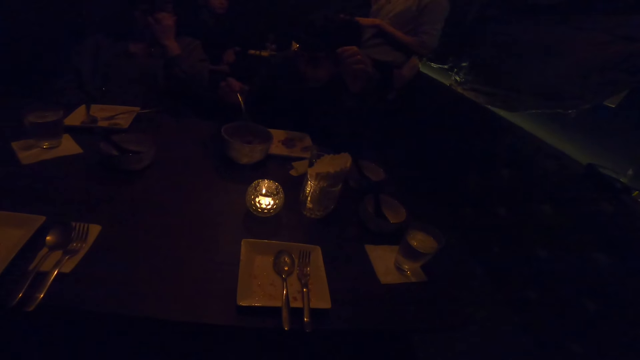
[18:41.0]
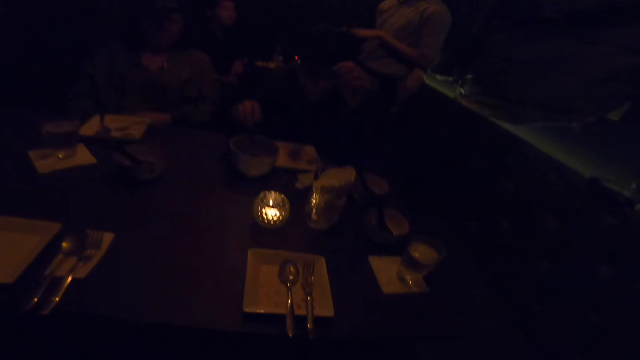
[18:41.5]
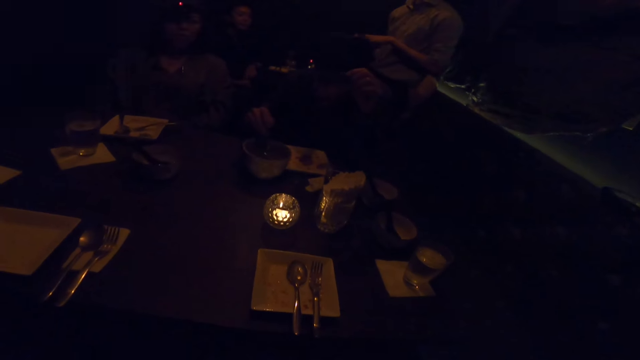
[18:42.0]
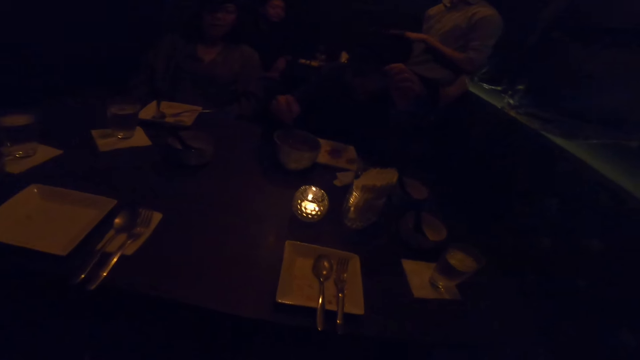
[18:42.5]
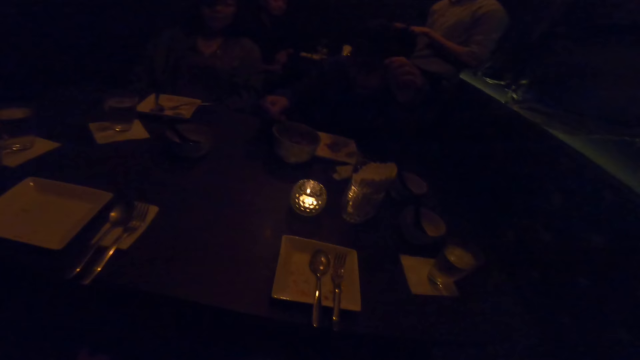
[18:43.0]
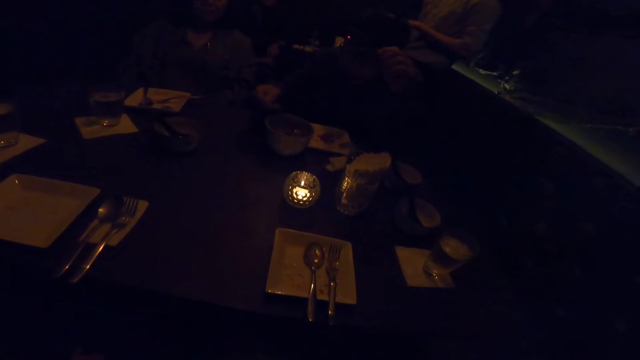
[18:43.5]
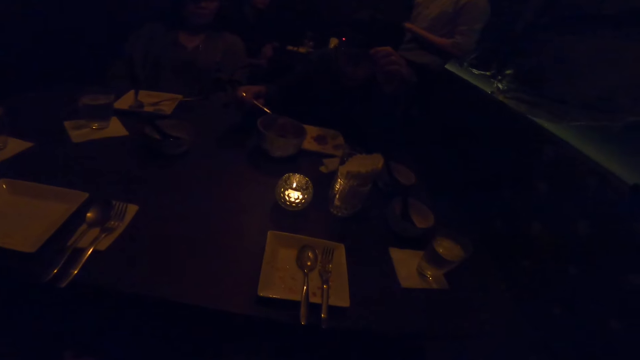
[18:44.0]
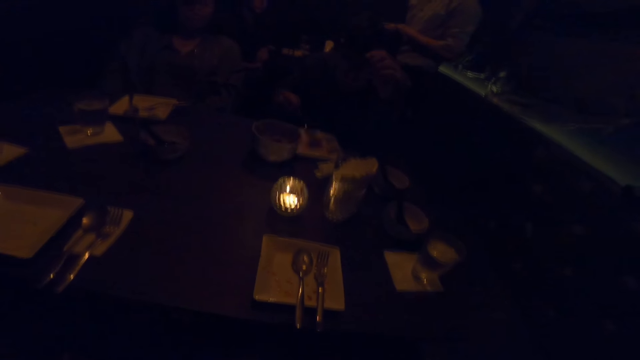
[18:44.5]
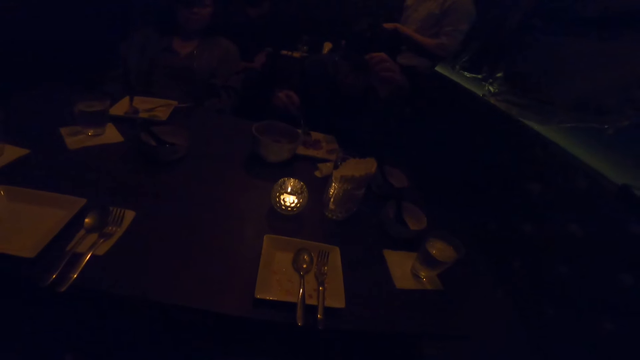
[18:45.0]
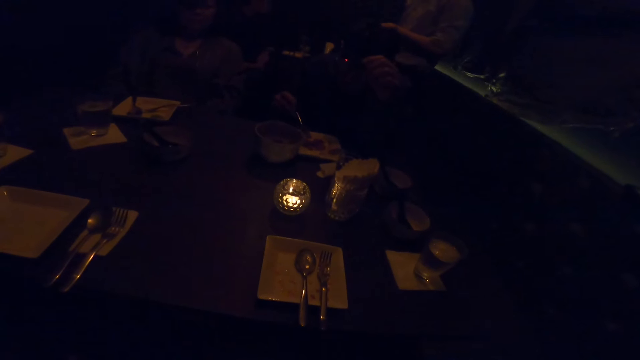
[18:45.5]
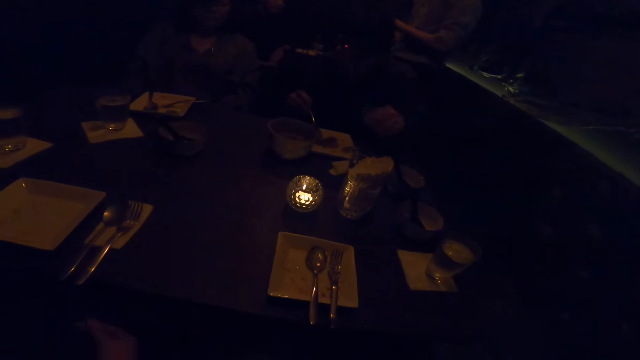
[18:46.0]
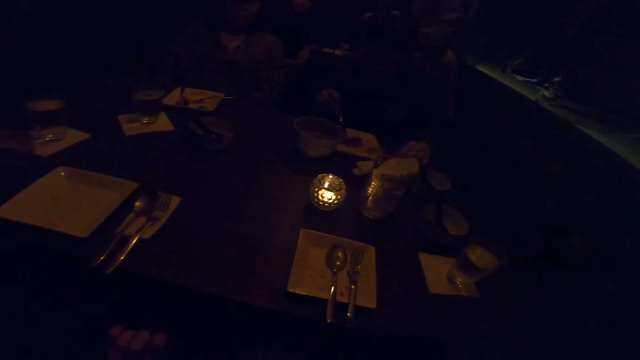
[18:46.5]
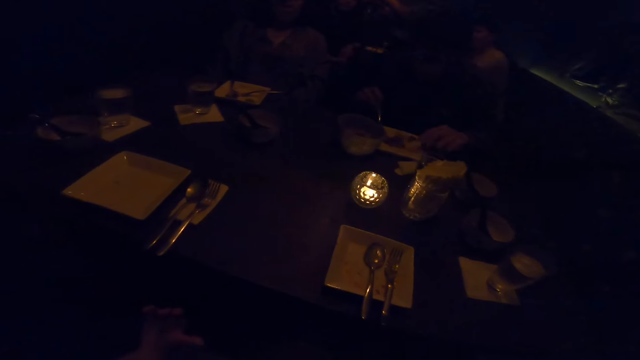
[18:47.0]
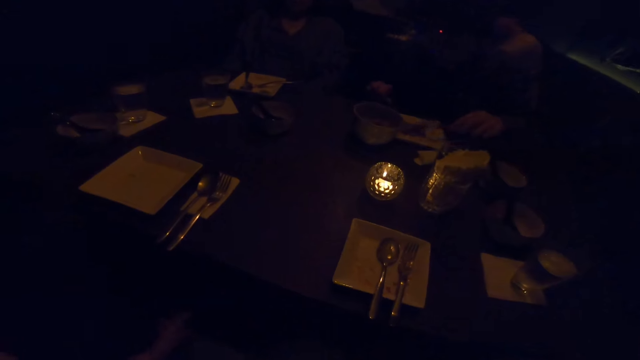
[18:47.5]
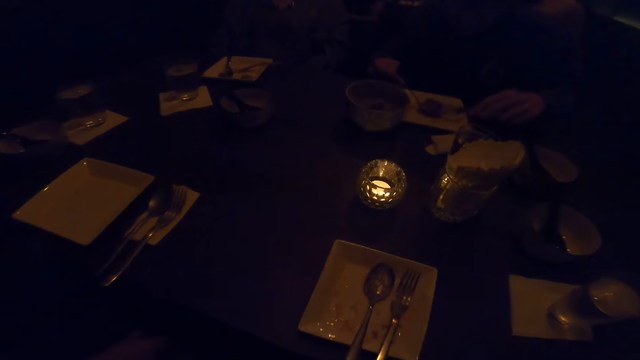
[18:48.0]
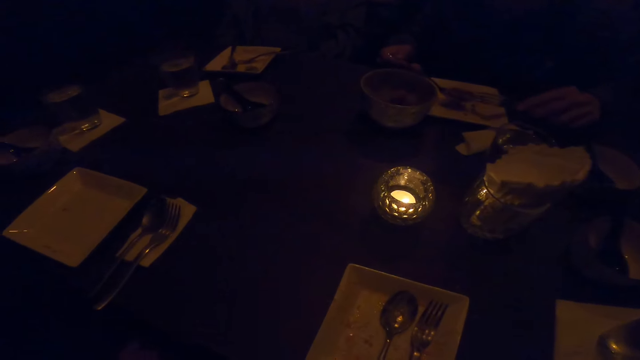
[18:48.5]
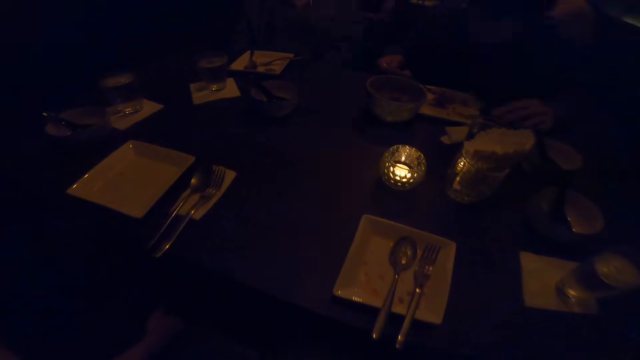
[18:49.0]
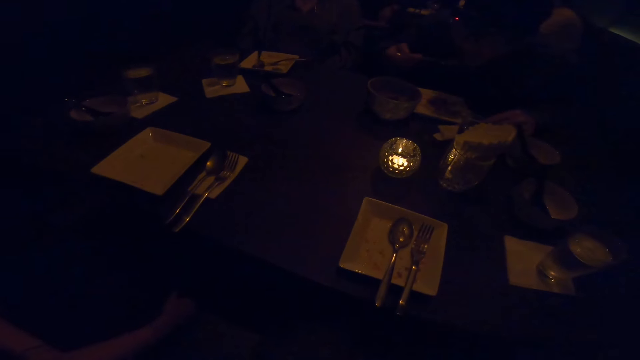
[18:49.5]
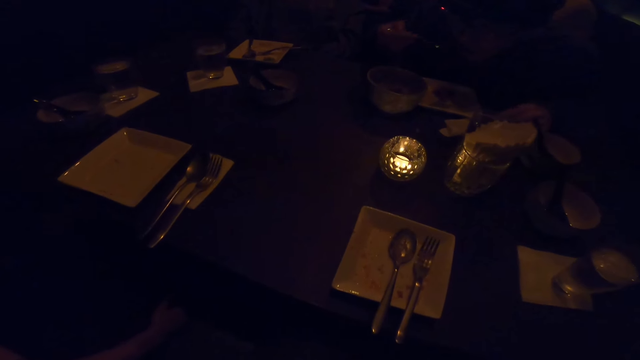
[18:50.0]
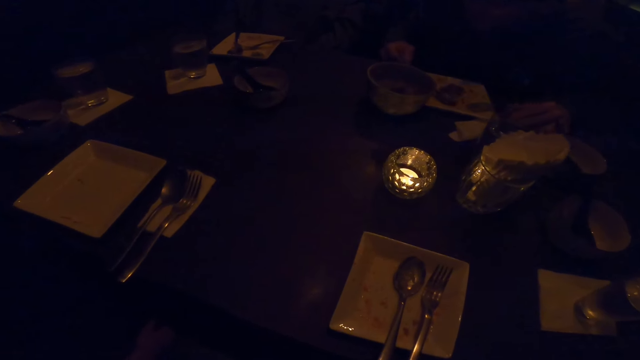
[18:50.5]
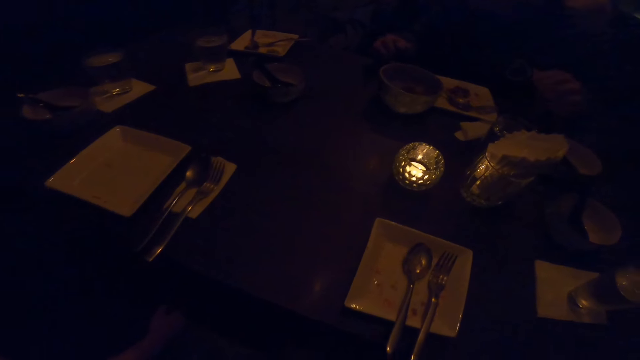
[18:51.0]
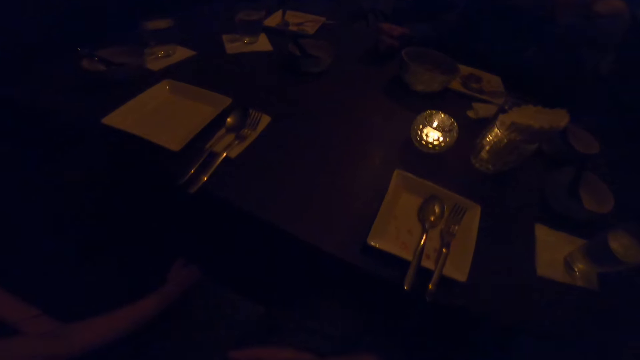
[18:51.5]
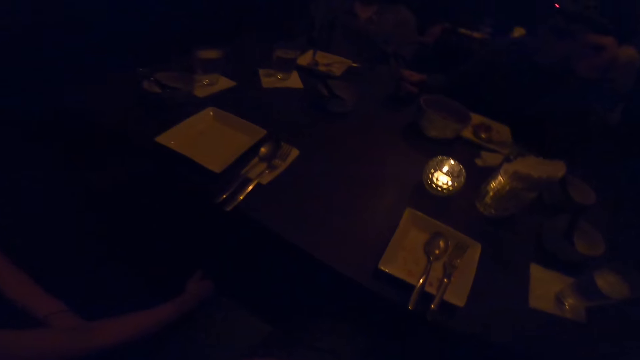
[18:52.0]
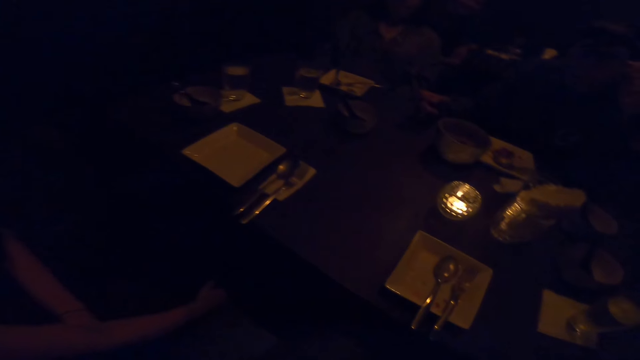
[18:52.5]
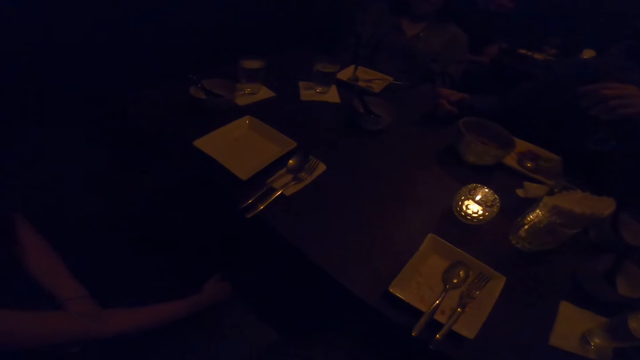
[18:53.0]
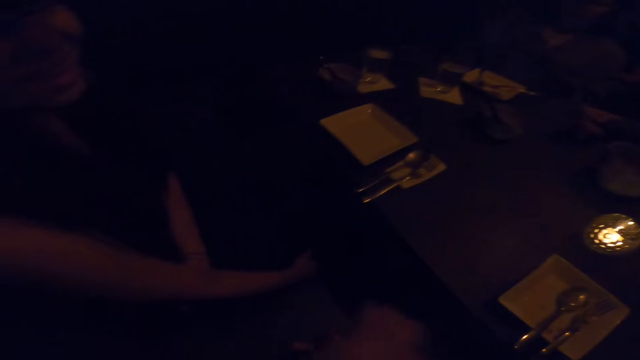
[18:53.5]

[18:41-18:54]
A man eats from the plate on the table with the spoon in his right hand. The man stops eating.

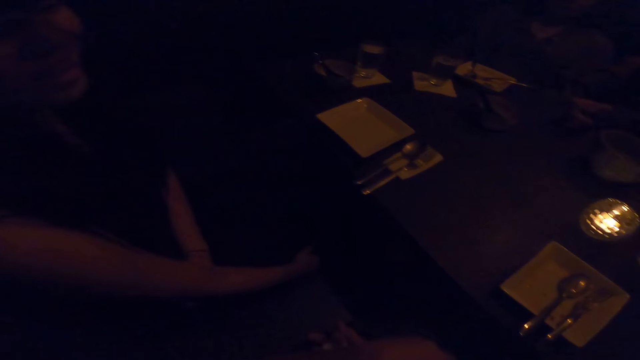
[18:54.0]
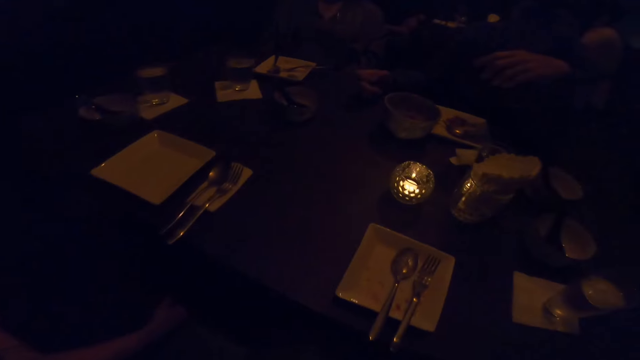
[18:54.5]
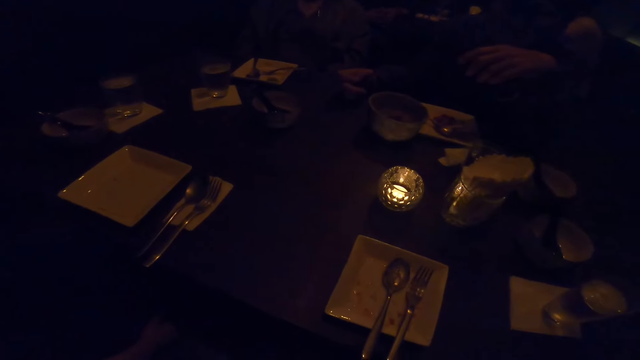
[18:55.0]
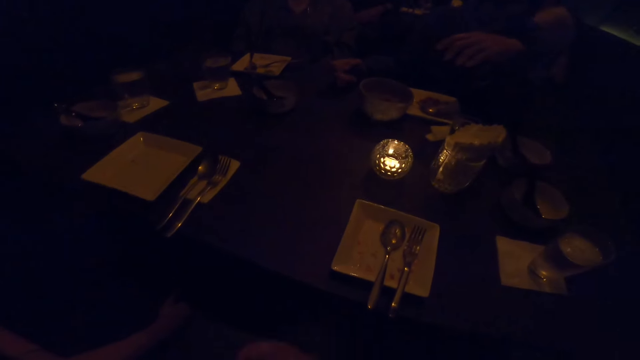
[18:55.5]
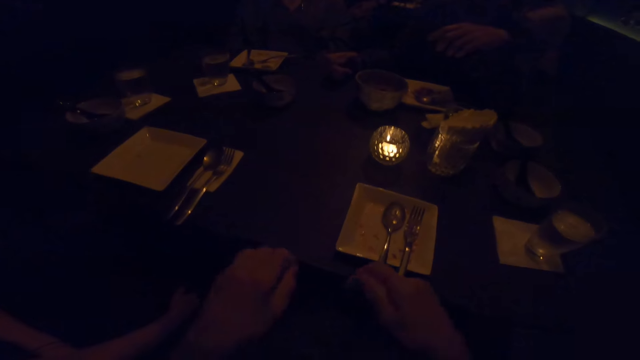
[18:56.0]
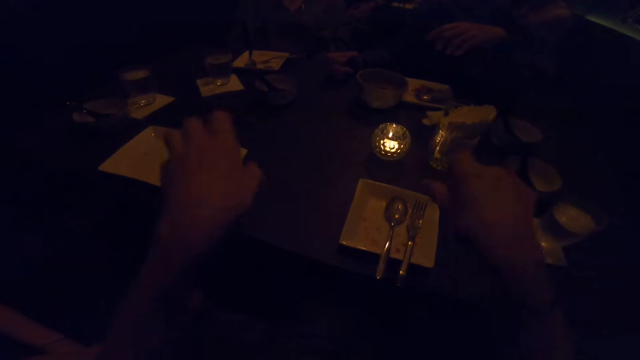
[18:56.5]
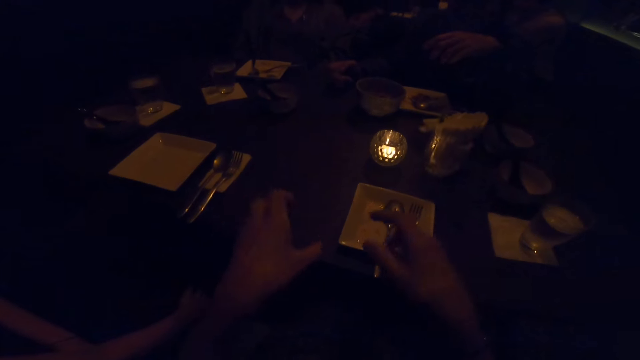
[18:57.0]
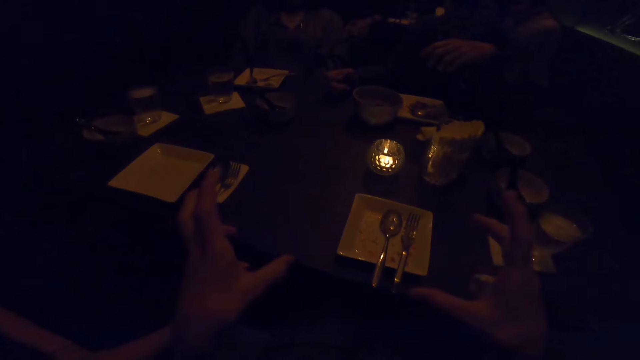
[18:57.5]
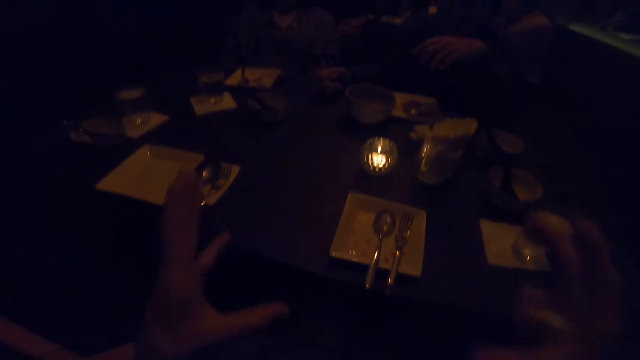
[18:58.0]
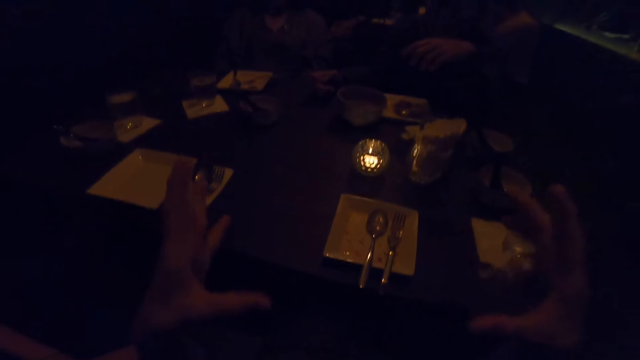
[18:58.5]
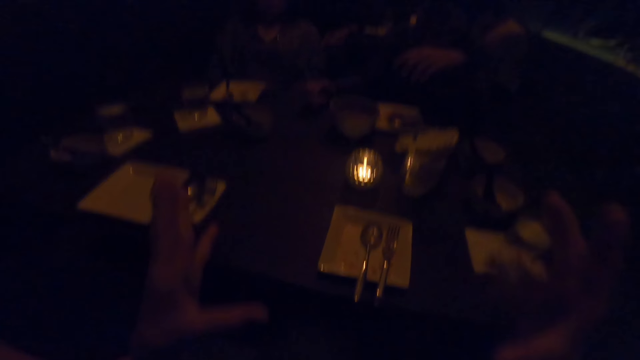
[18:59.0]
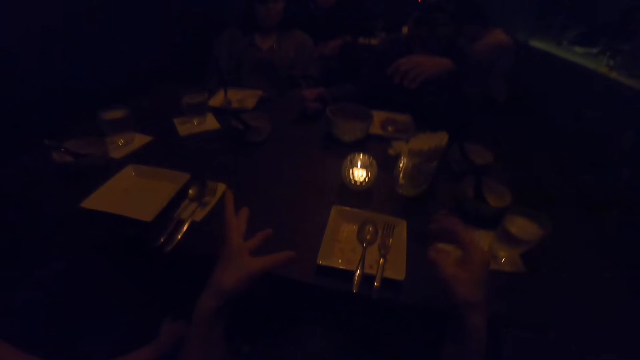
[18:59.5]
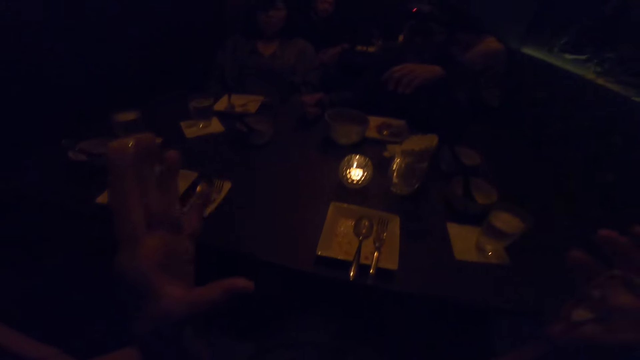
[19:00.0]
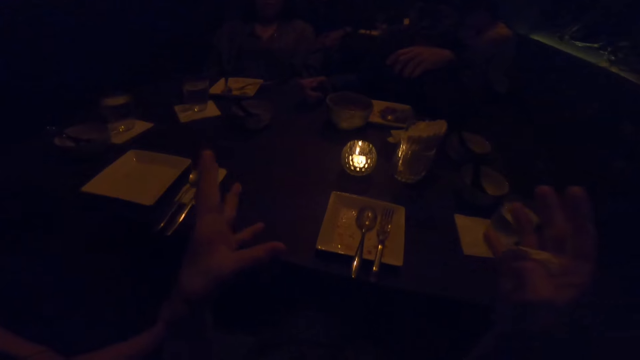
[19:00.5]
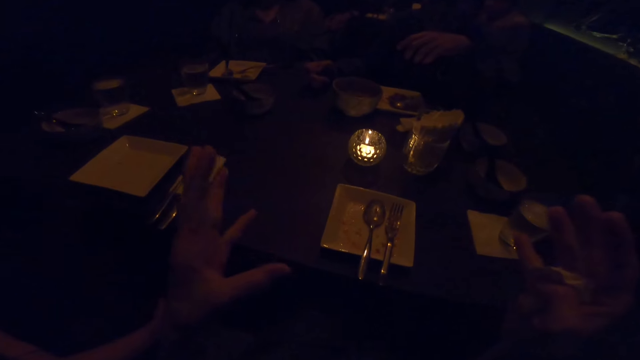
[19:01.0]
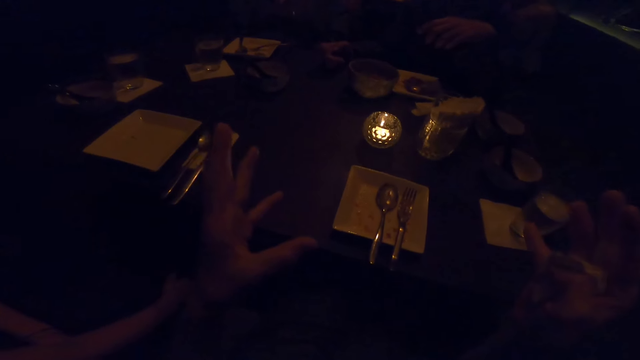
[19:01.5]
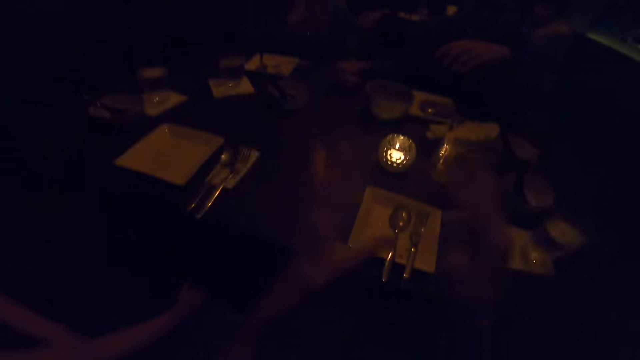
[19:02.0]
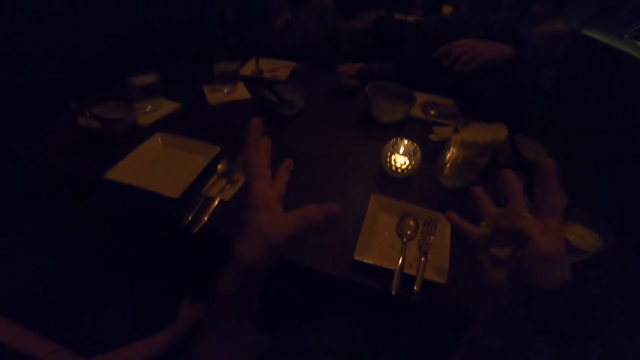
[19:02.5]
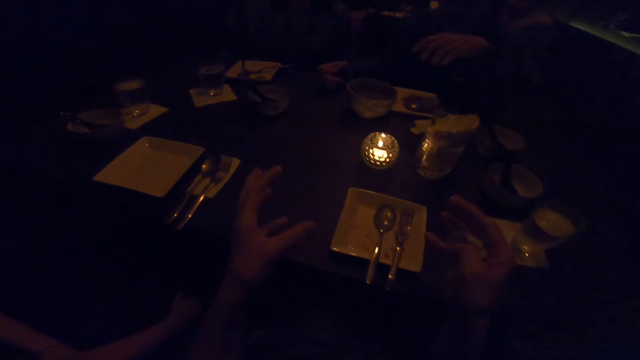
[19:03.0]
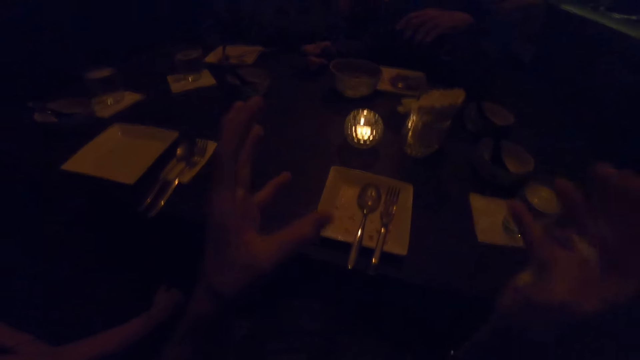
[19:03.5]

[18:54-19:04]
The camera wearer points with her left hand. She points with both hands.
